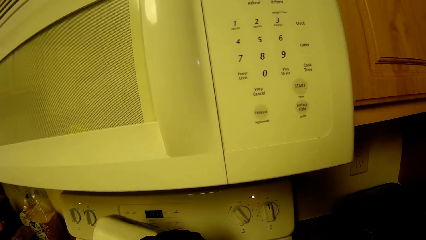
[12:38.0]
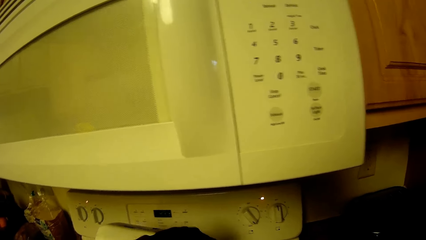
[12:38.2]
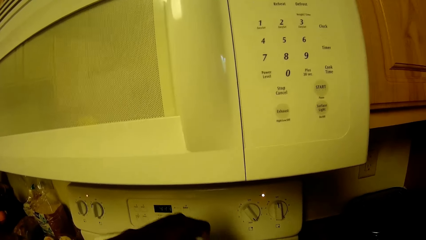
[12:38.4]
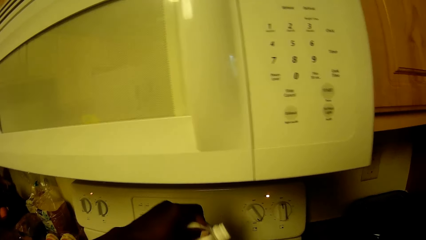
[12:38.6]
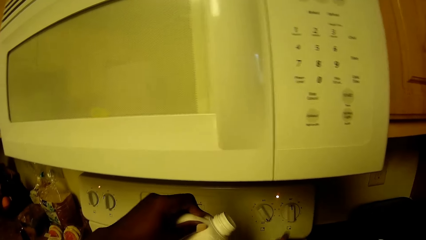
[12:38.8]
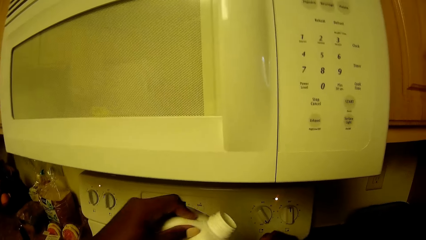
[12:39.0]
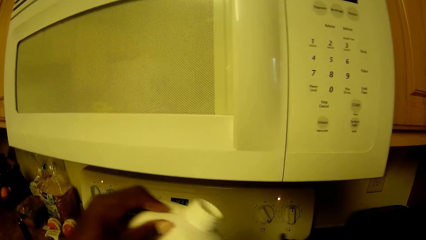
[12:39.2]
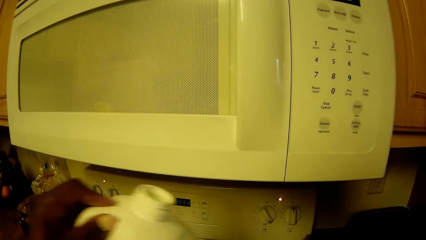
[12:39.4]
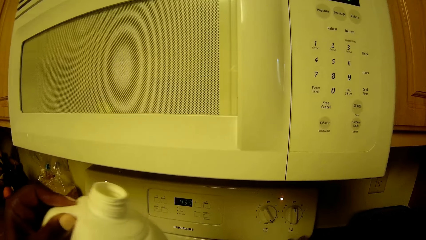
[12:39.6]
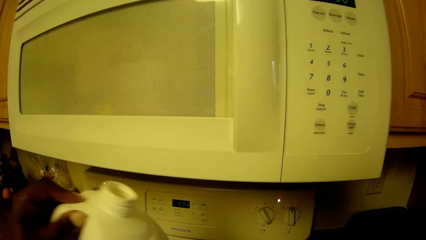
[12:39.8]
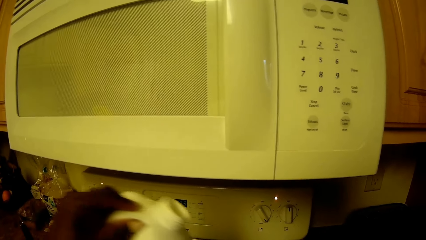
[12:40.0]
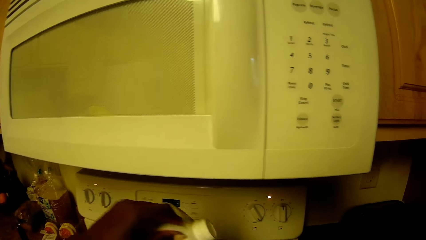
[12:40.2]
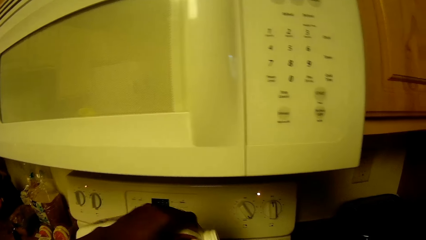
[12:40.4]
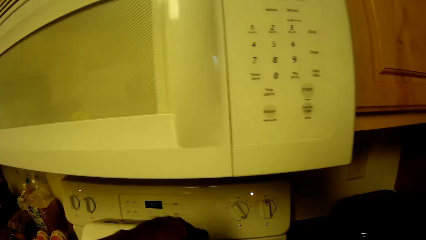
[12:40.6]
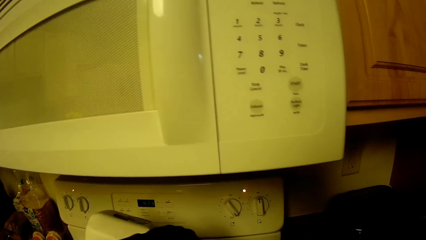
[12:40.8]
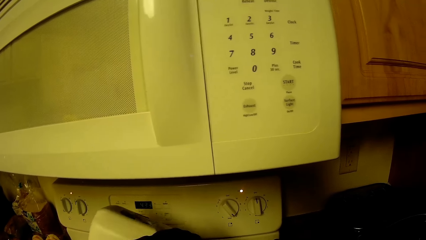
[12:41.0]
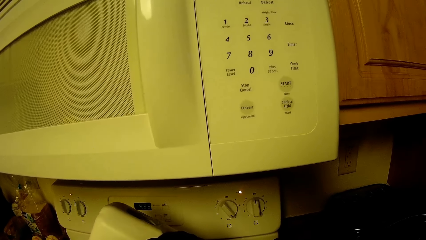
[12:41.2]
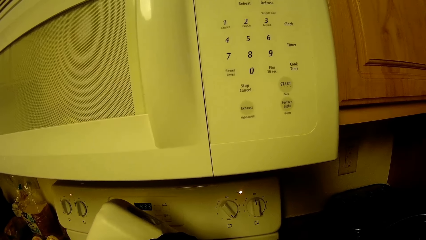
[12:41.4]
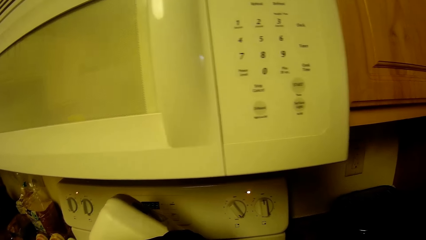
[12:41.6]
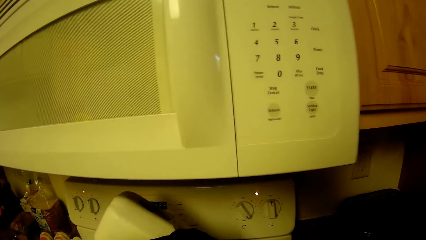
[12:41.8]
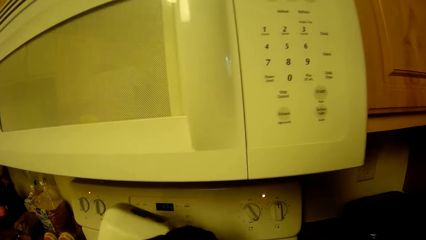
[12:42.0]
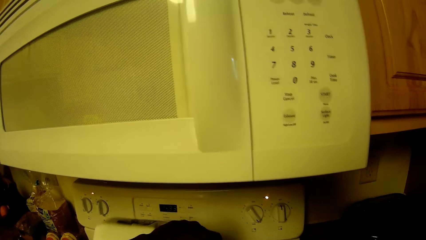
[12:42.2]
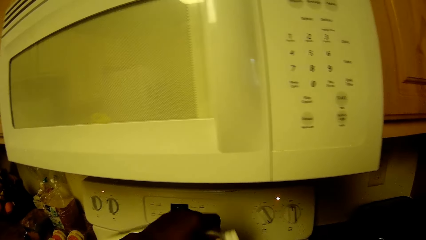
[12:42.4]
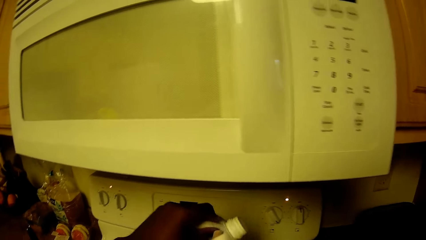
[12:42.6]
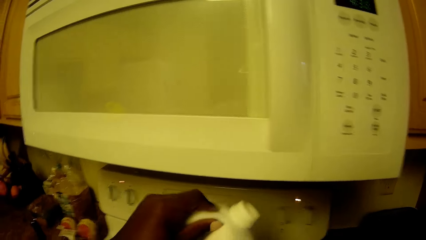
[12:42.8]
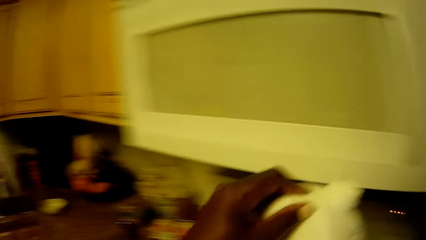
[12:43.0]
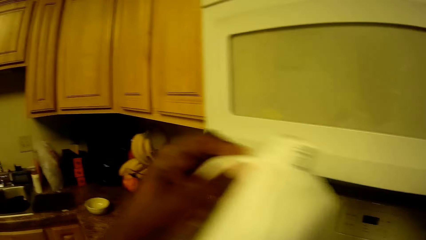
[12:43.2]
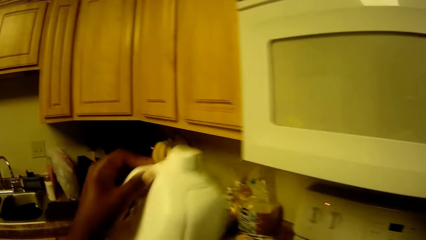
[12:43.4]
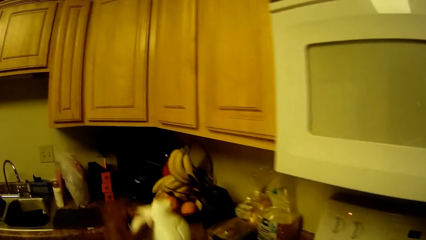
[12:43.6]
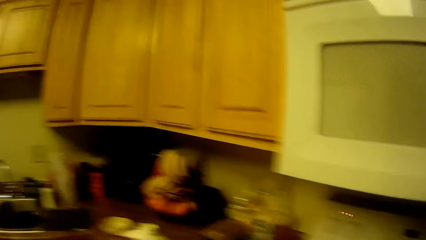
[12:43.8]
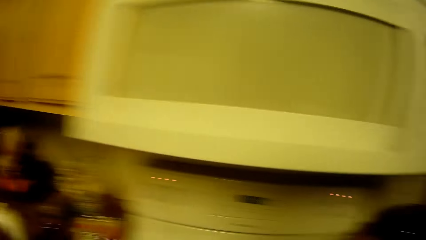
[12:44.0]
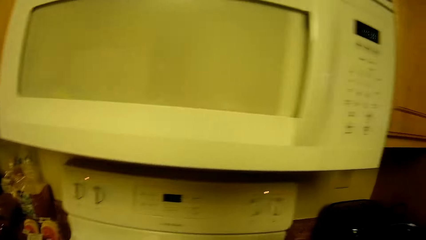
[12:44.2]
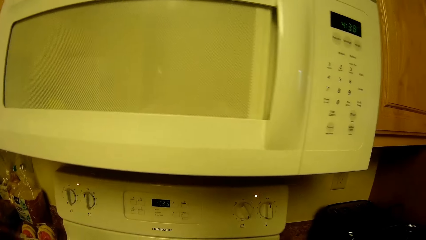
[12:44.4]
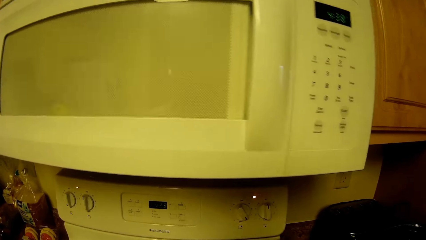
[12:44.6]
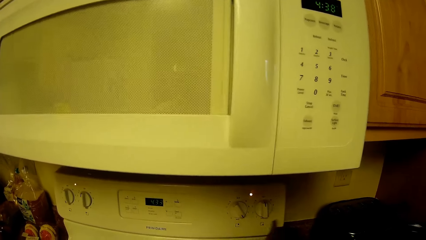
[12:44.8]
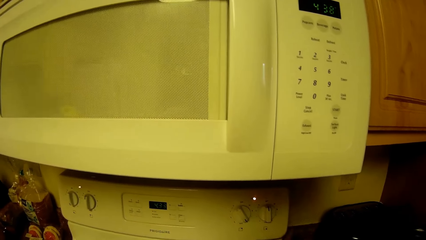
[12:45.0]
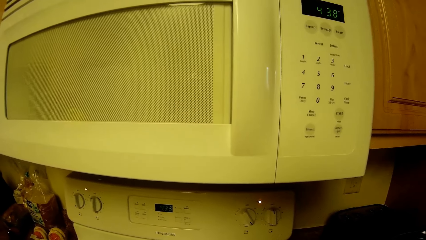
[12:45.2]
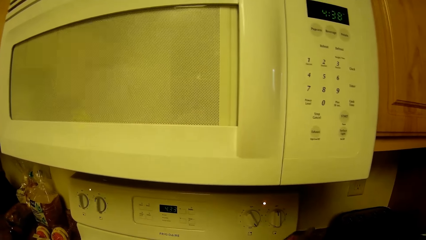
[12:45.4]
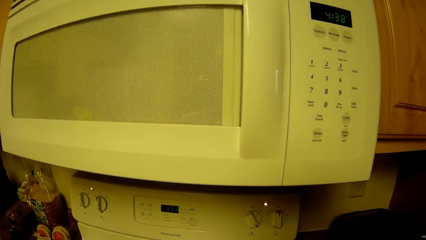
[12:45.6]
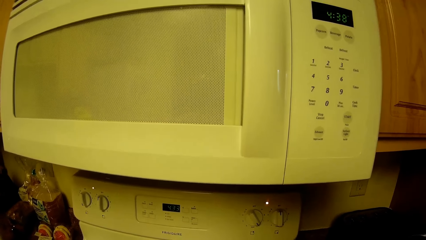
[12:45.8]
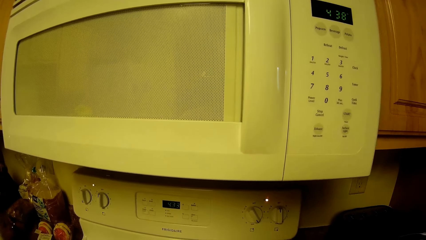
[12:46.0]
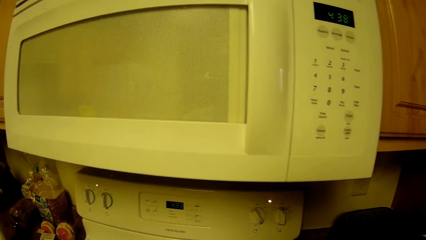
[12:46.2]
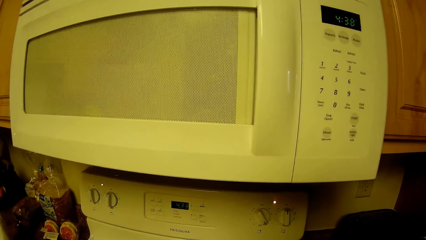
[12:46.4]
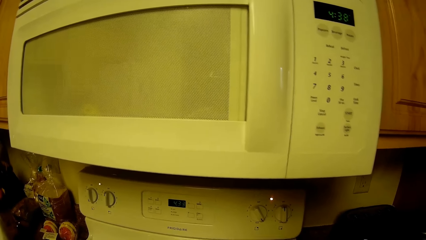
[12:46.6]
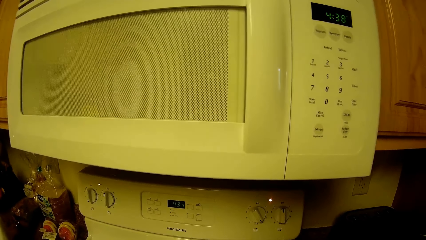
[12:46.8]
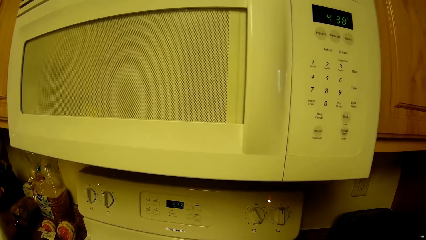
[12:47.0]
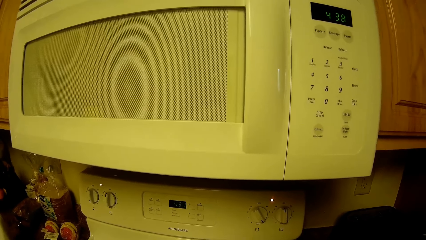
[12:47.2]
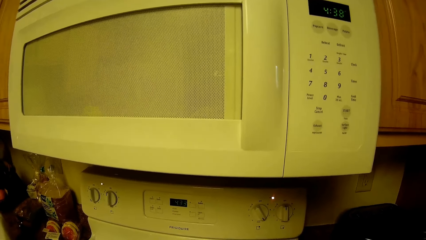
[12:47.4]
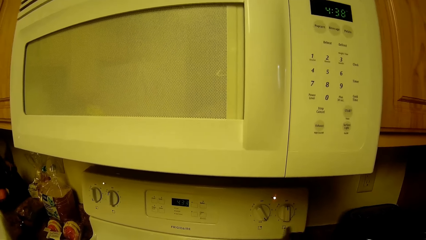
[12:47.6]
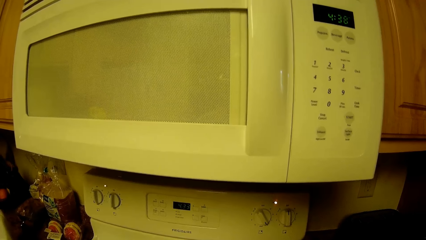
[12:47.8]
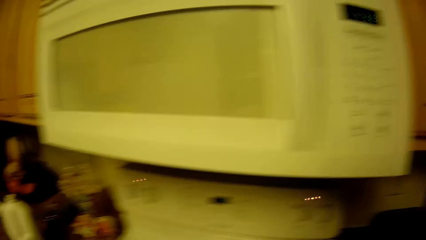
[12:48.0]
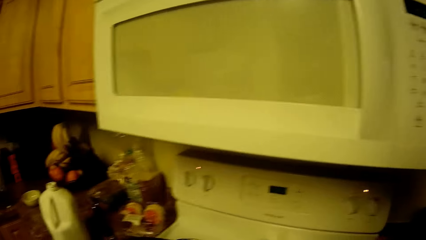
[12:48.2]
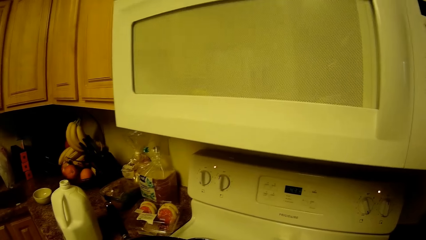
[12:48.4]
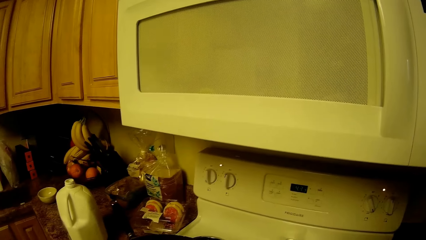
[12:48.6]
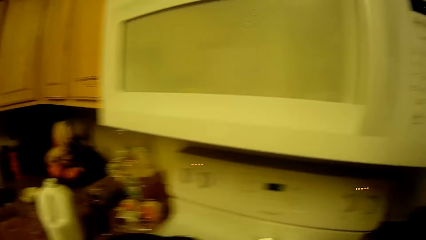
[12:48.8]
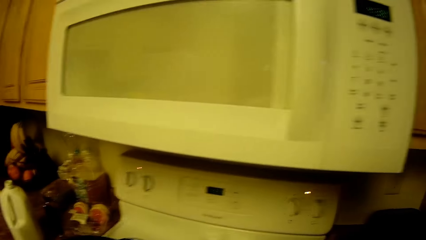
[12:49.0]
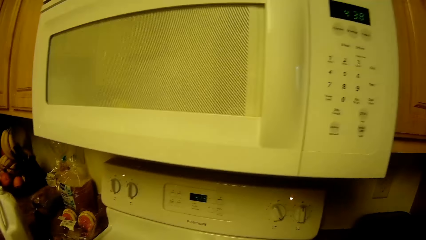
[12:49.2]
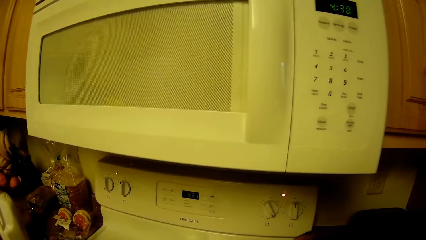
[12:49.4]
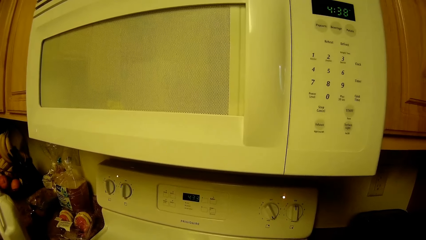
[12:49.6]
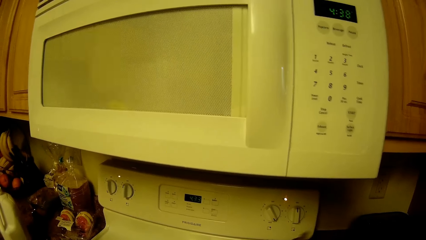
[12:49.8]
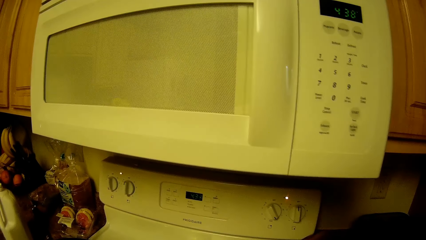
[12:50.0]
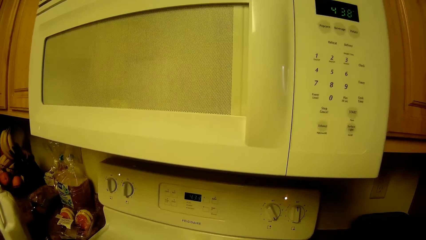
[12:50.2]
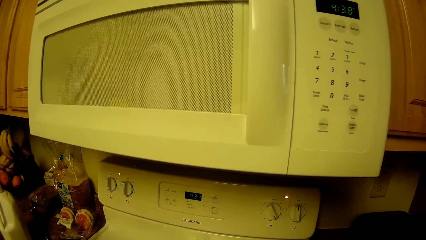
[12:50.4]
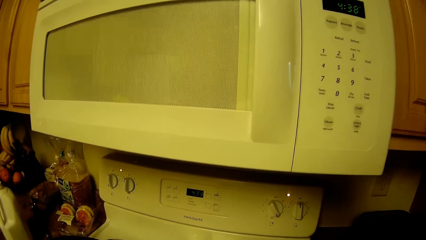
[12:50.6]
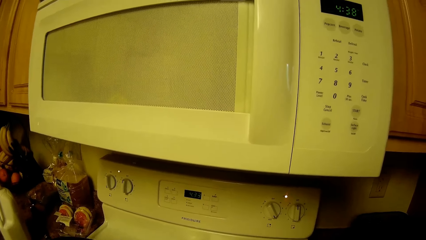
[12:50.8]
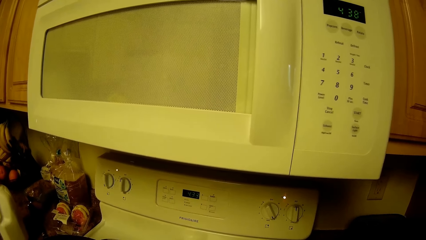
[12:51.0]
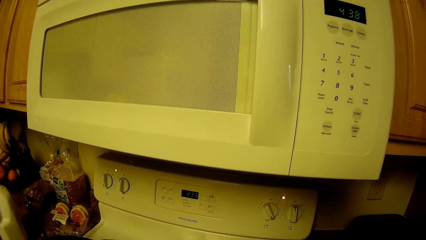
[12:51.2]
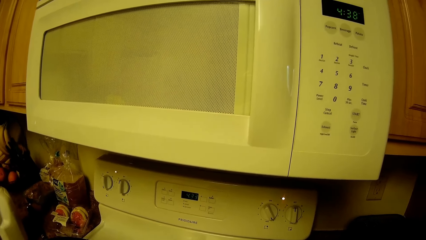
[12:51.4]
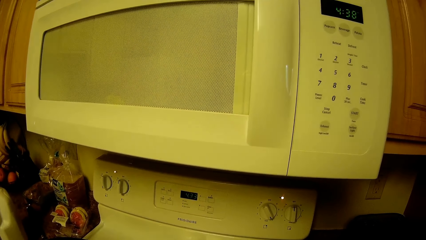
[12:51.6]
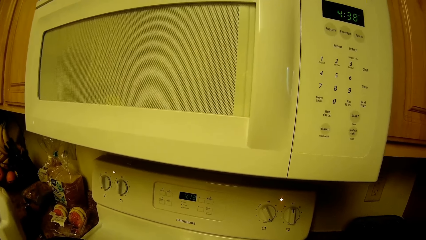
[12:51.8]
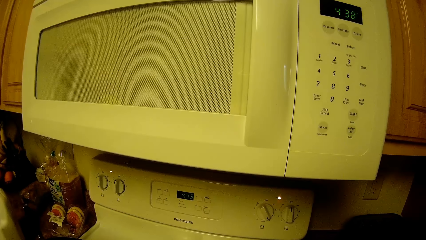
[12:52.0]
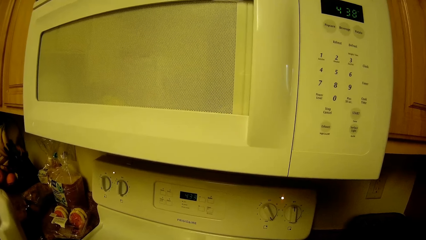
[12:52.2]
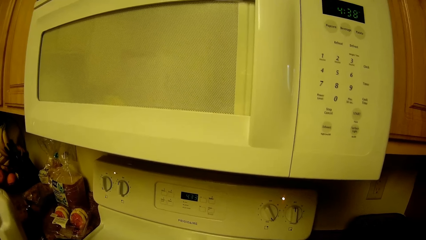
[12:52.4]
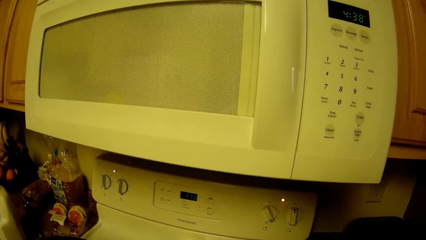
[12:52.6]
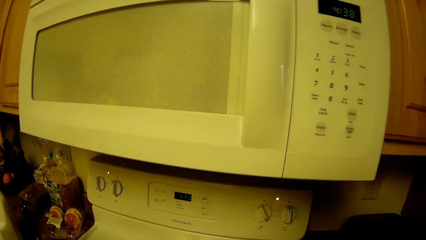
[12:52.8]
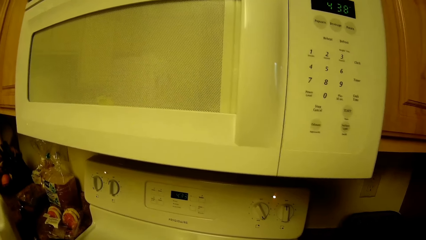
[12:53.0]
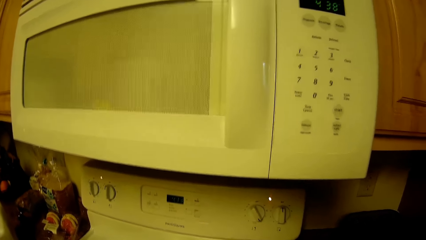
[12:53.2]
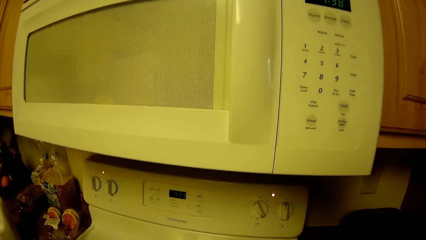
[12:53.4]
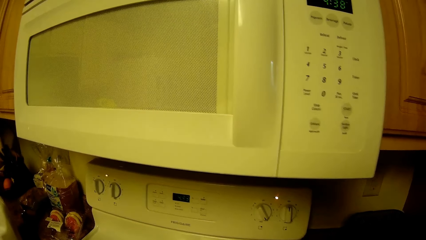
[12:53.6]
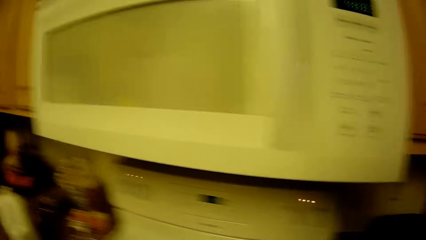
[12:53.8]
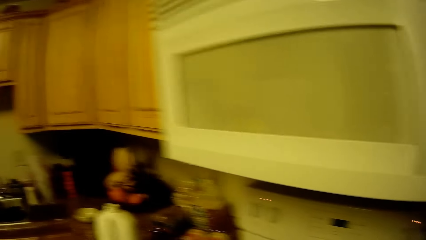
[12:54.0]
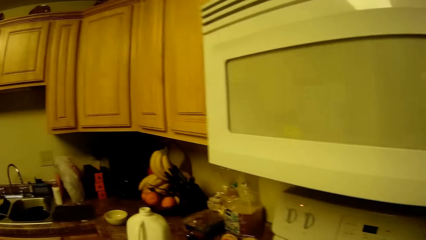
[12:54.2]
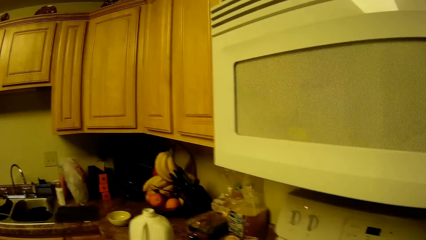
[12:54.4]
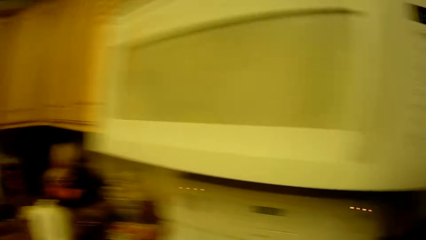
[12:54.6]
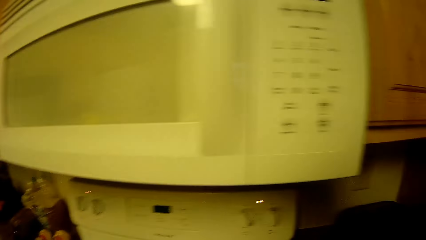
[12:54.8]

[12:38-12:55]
The camera wearer drops the bottle in her left hand on the kitchen top. She stirs the food in the pot on the cooker with the spoon in her right hand. She stirs the food in the pot.
